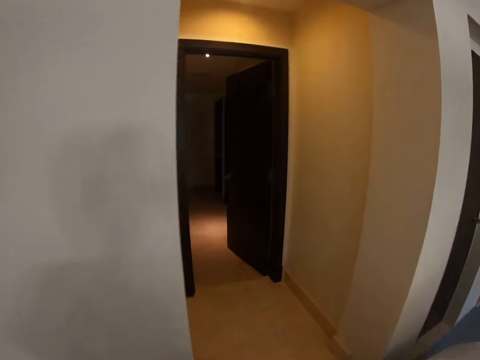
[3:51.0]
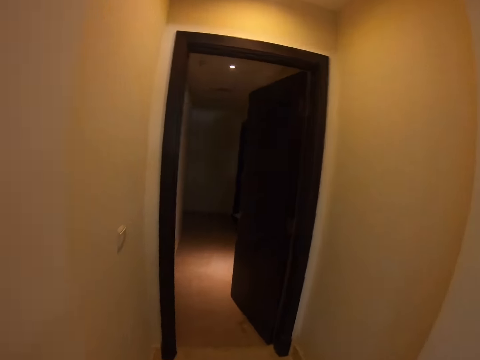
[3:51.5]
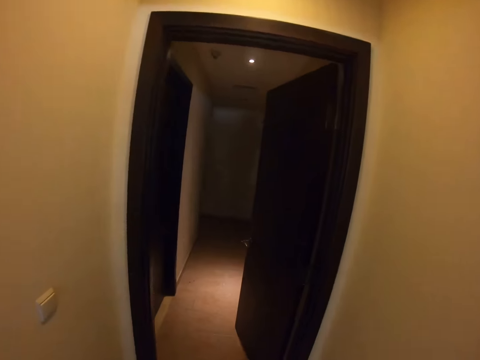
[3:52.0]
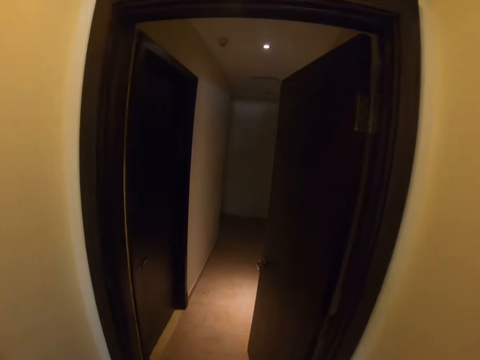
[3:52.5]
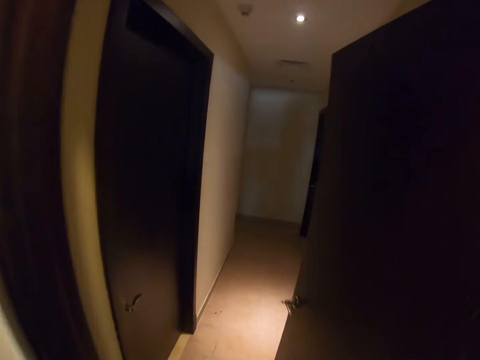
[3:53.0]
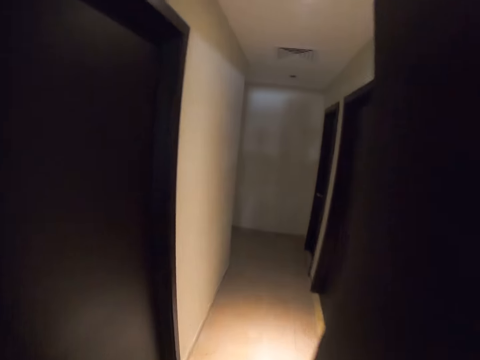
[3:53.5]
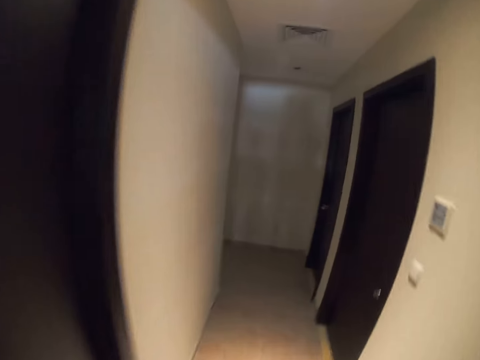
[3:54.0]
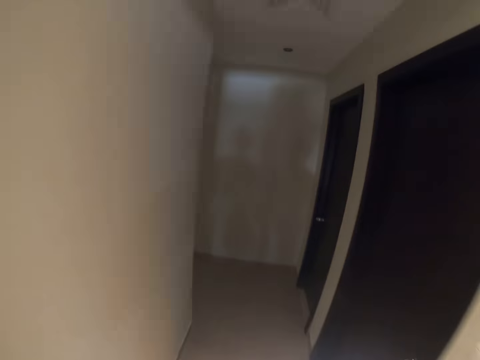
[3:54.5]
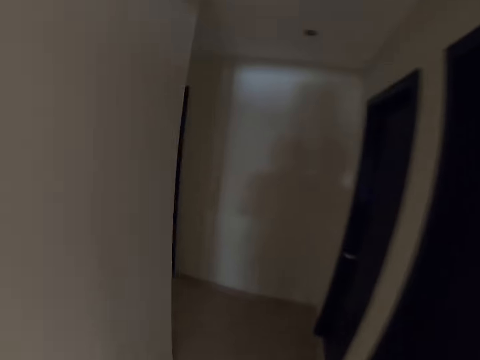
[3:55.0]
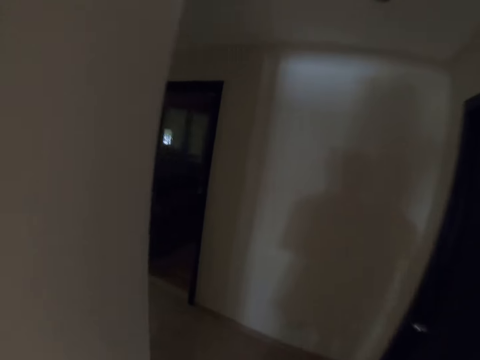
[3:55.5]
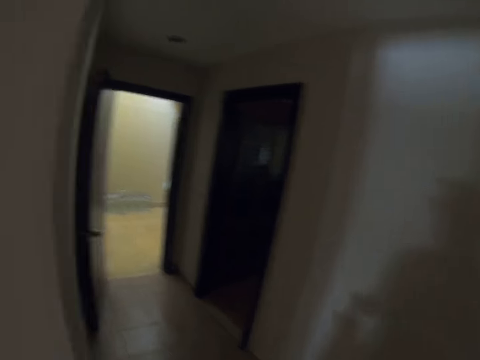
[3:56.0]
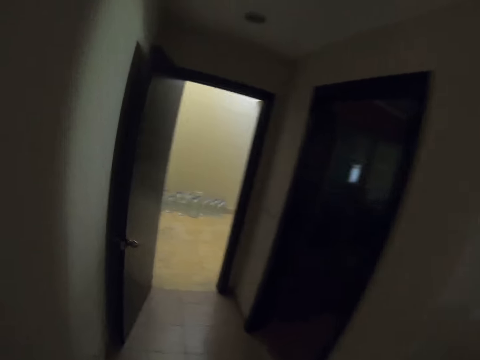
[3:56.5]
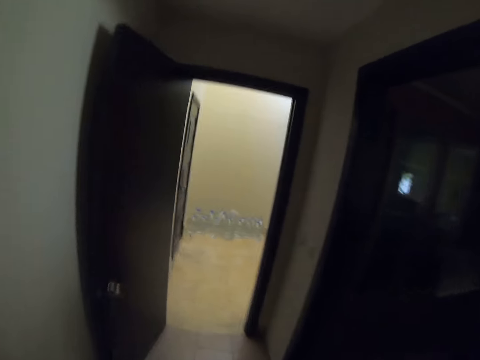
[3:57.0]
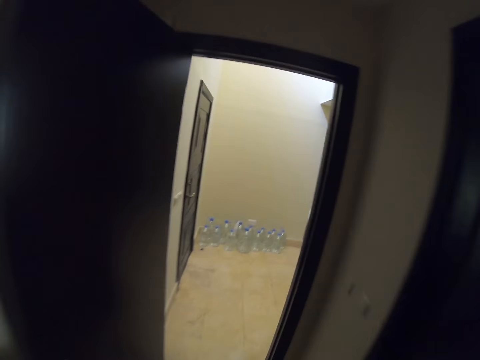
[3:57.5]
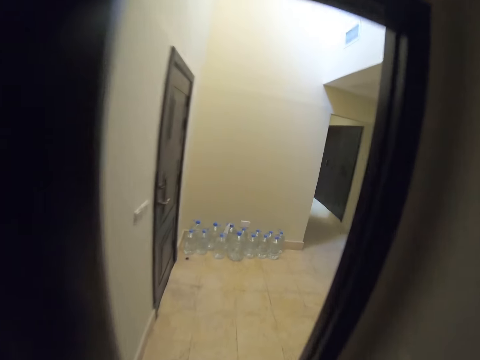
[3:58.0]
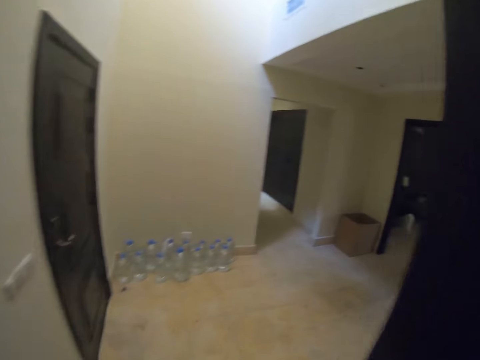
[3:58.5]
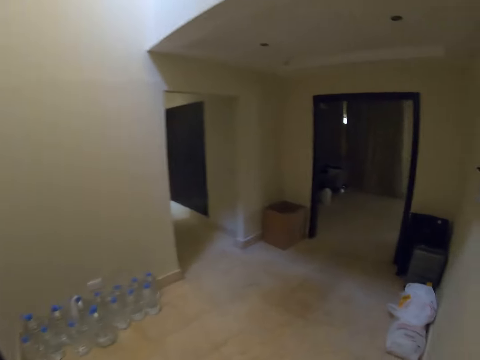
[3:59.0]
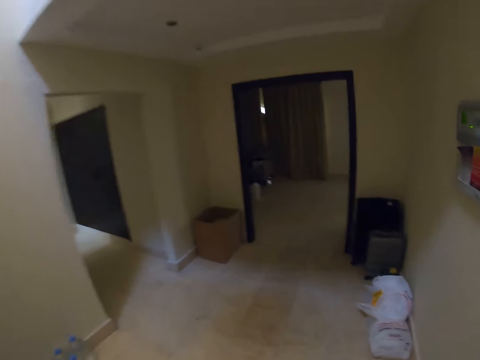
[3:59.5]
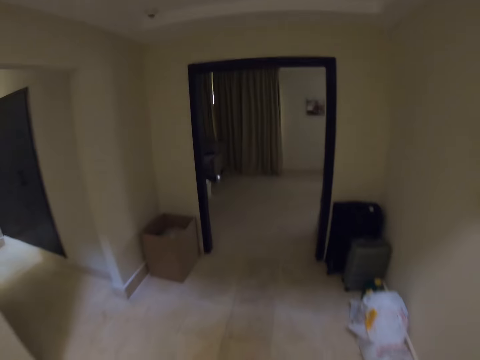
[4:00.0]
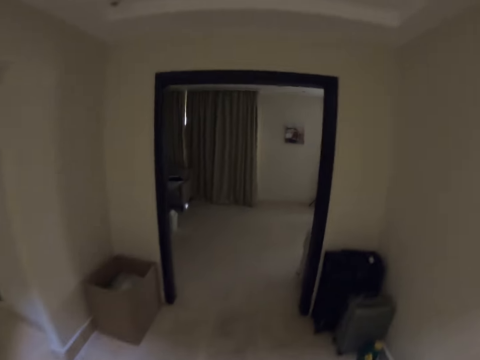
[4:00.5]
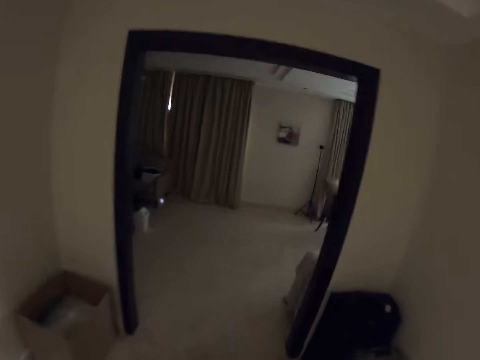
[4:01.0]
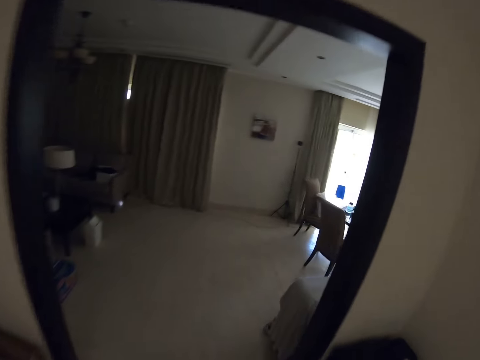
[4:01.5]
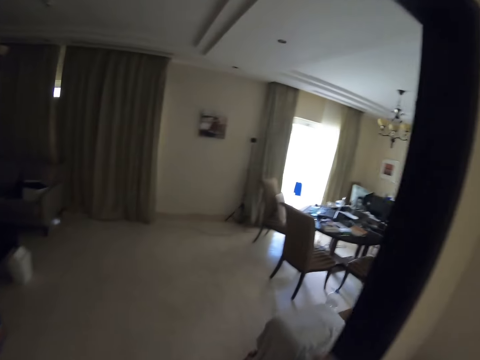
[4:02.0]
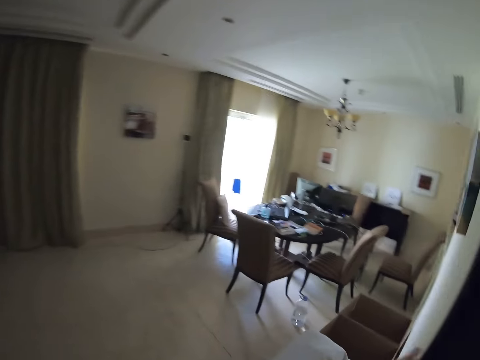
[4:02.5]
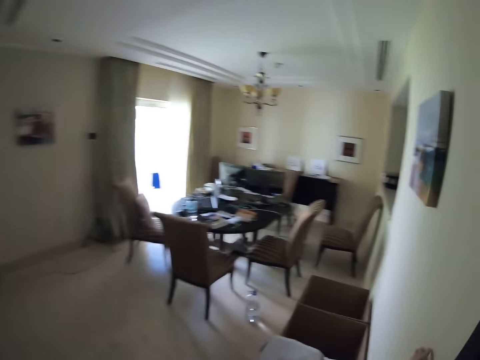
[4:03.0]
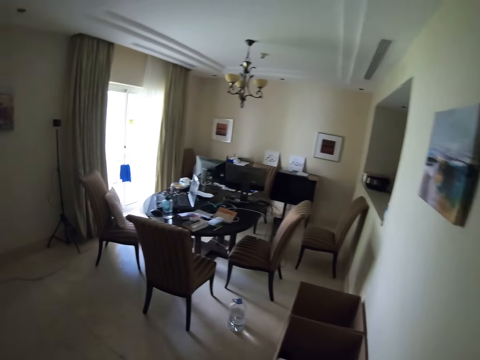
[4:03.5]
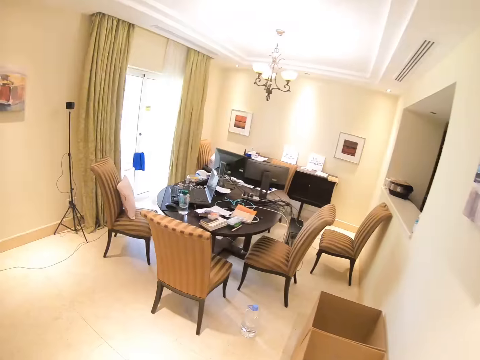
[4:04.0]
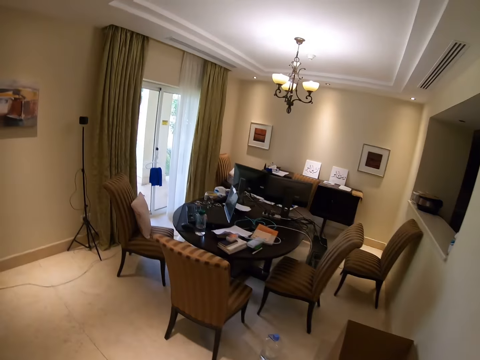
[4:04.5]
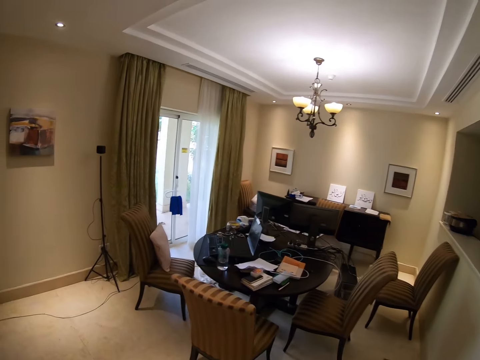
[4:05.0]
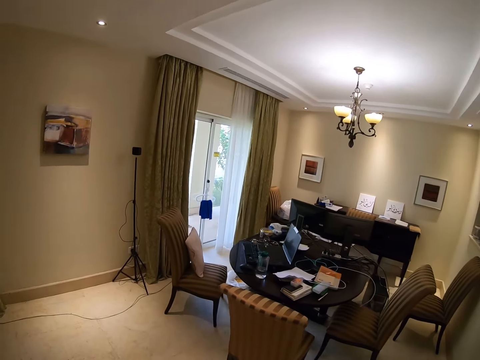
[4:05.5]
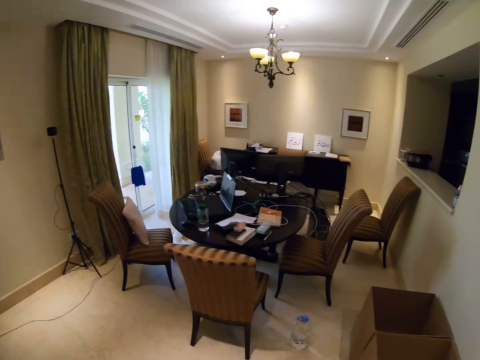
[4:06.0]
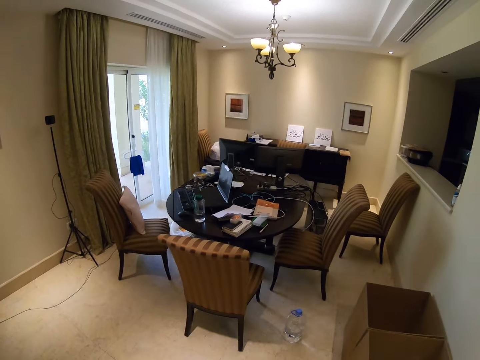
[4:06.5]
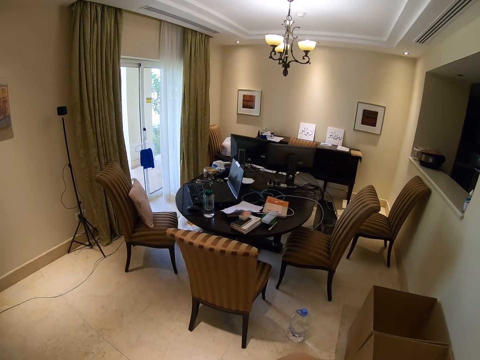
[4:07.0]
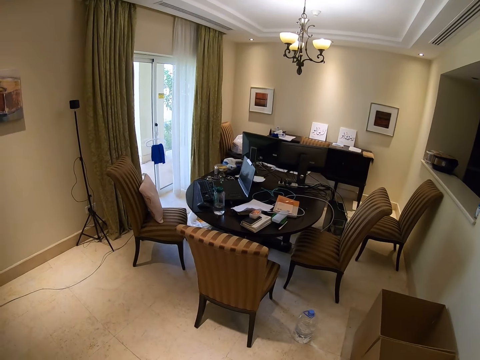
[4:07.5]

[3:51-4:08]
The camera wearer walks inside the house. They turn on the lights.

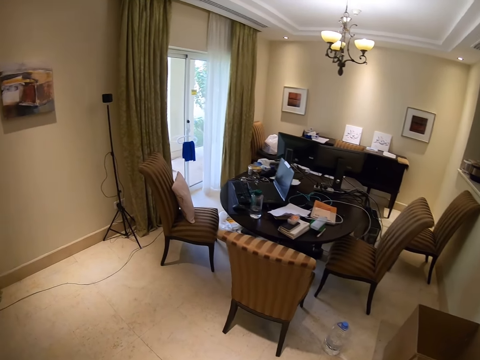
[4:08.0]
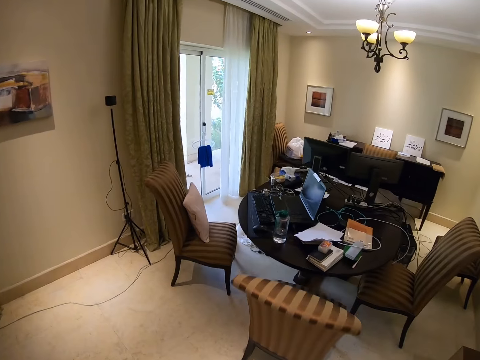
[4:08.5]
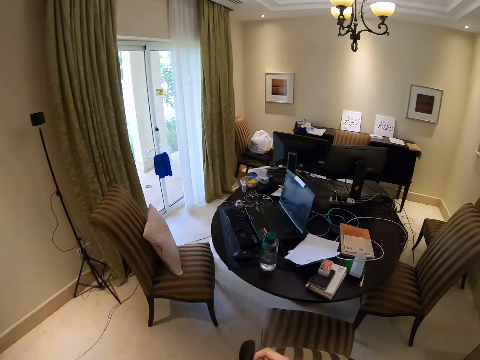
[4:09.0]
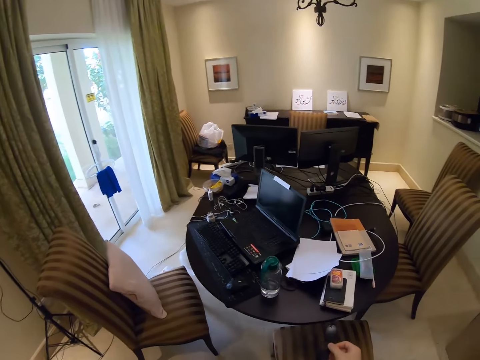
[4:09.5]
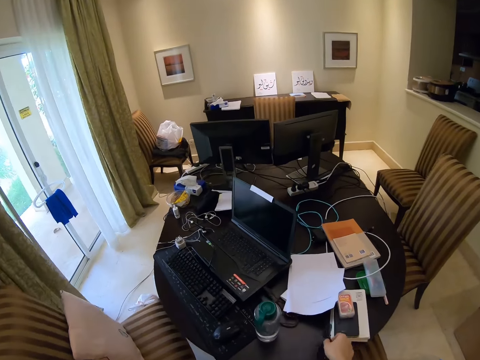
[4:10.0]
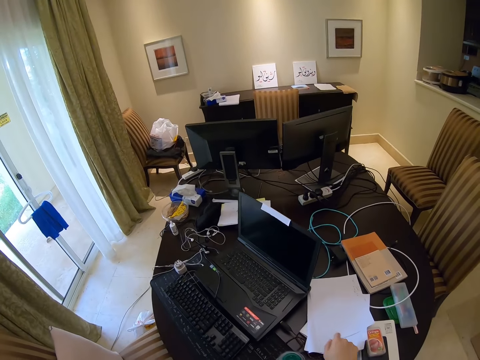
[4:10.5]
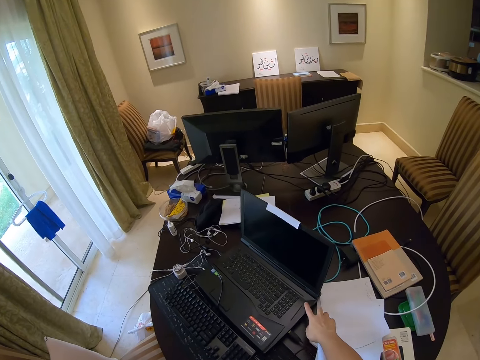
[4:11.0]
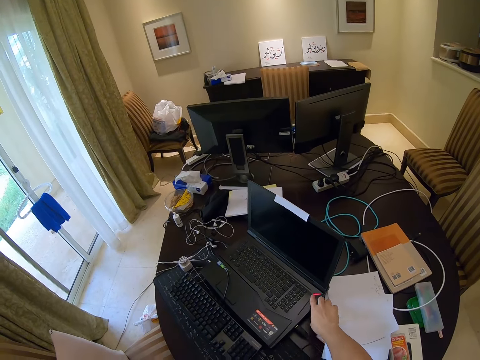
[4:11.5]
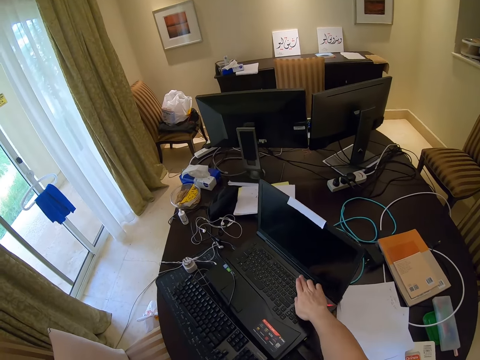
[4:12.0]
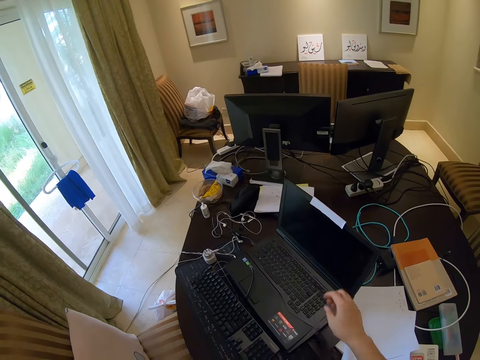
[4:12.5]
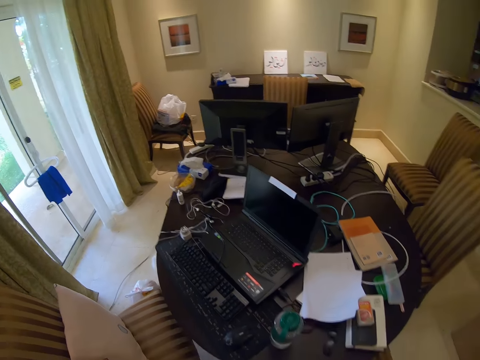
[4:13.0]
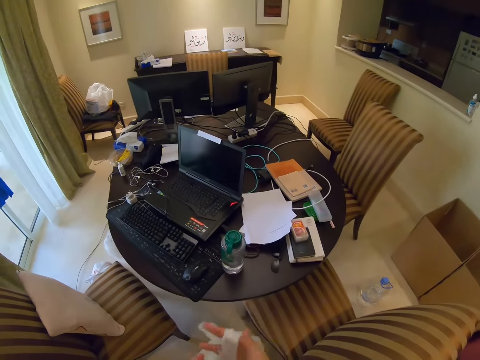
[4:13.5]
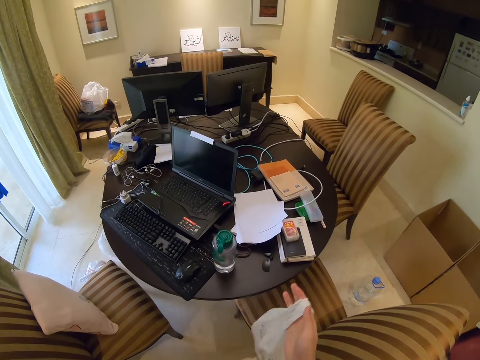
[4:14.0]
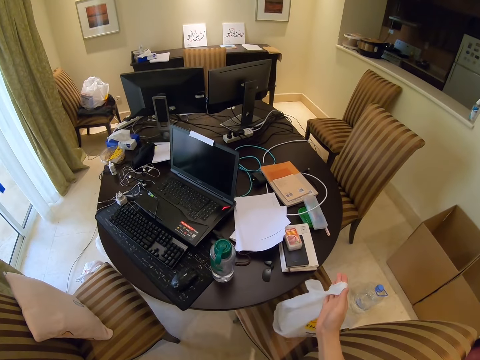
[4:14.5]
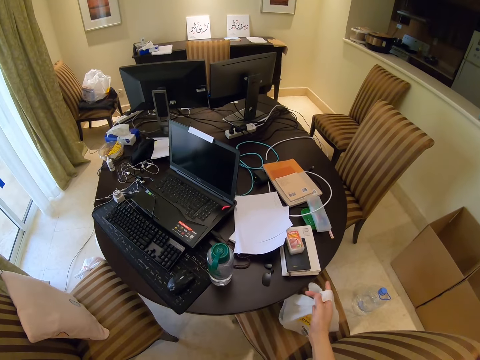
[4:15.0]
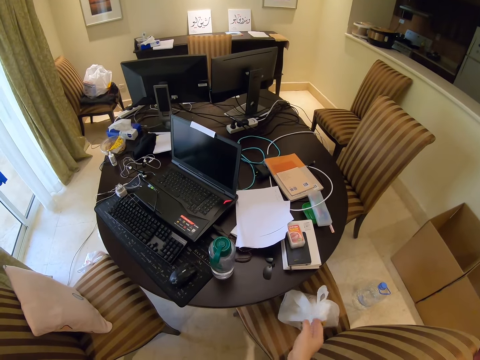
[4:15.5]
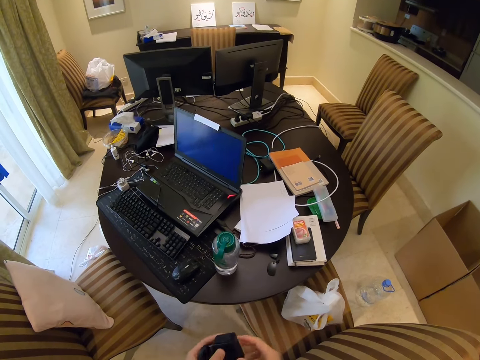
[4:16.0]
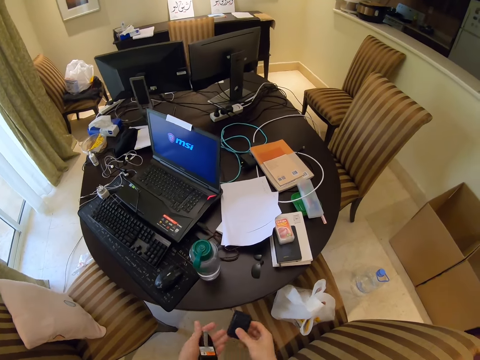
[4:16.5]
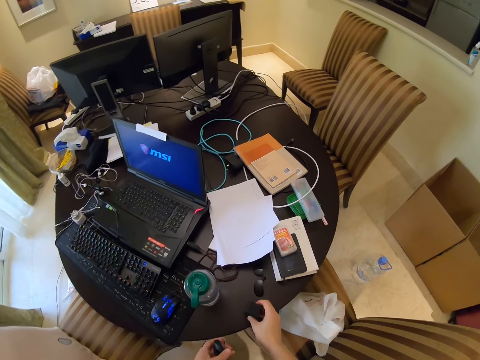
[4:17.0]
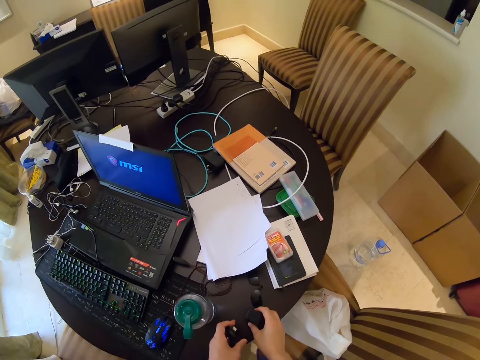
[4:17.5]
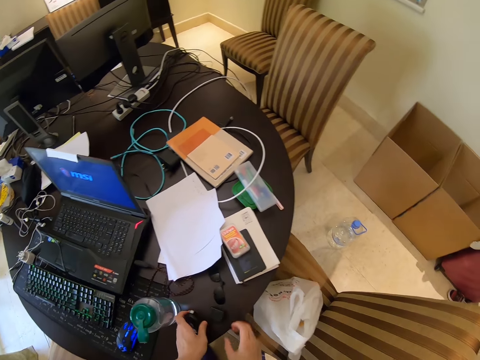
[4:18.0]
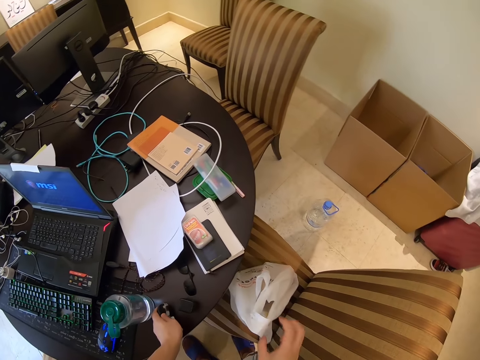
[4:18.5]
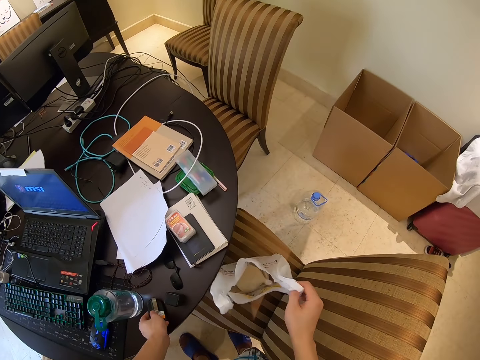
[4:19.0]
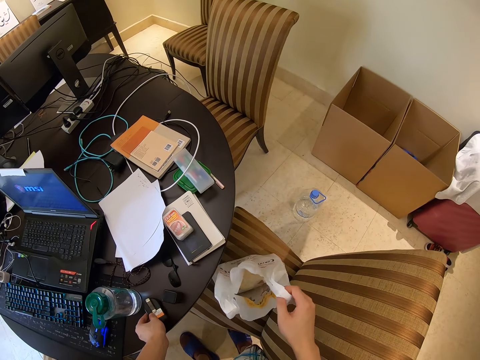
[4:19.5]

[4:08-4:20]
The camera wearer turns on the laptop. They touch the laptop. They put the polythene bag on the chair.
